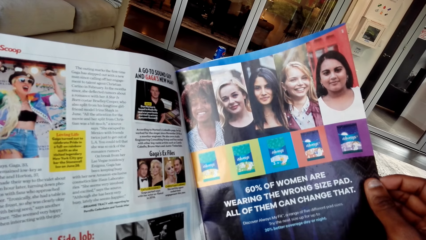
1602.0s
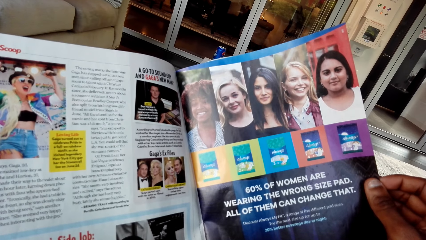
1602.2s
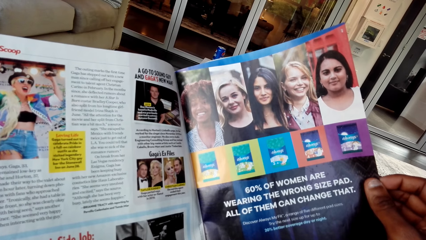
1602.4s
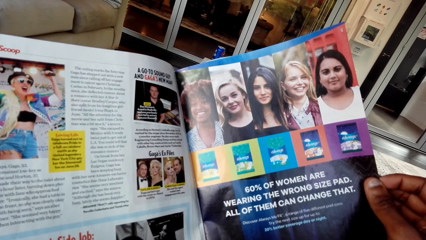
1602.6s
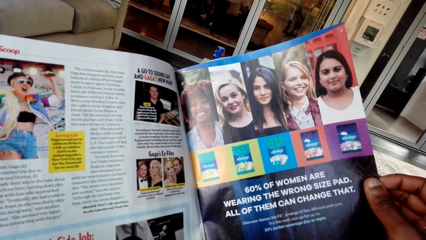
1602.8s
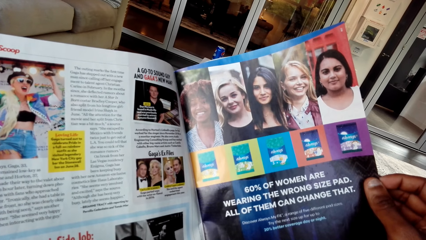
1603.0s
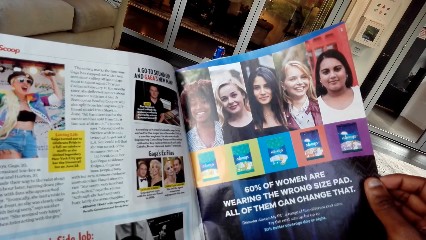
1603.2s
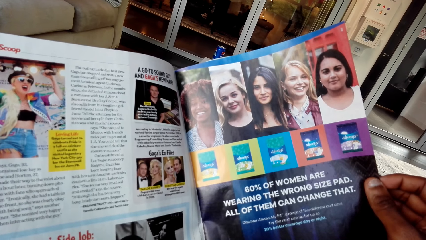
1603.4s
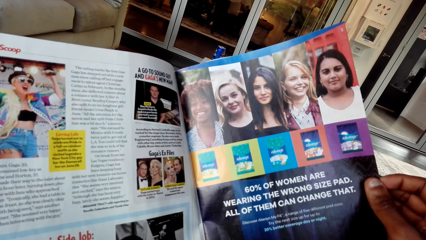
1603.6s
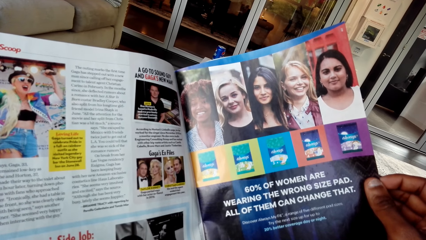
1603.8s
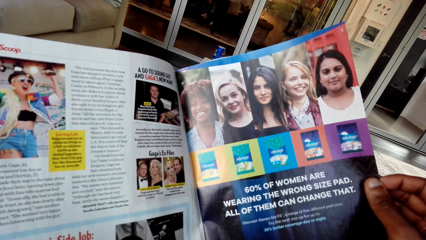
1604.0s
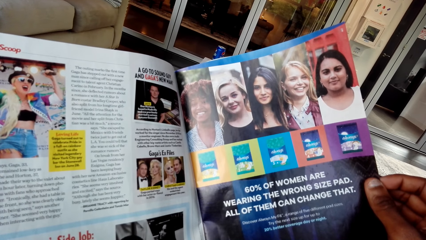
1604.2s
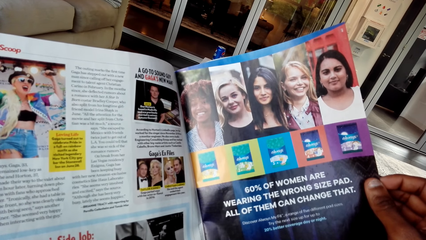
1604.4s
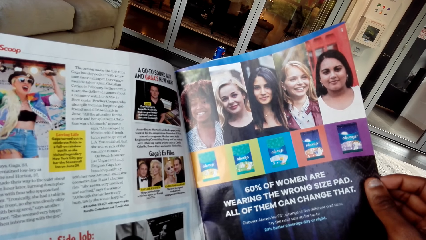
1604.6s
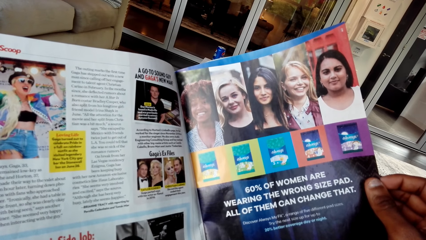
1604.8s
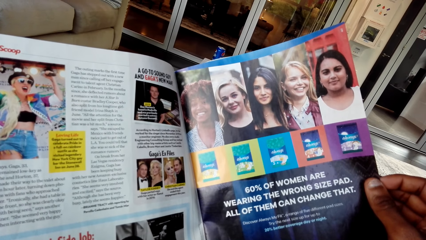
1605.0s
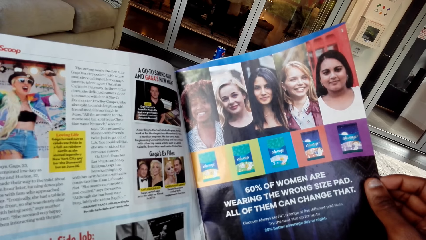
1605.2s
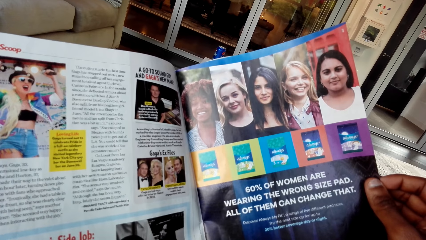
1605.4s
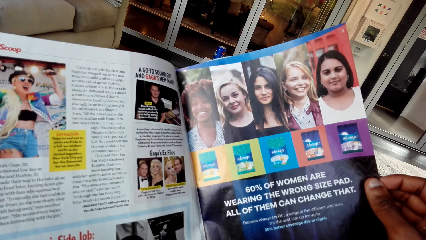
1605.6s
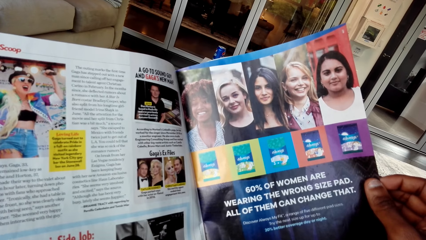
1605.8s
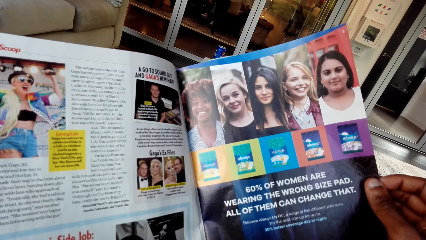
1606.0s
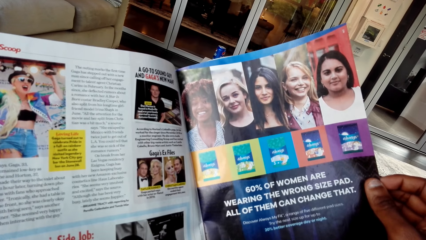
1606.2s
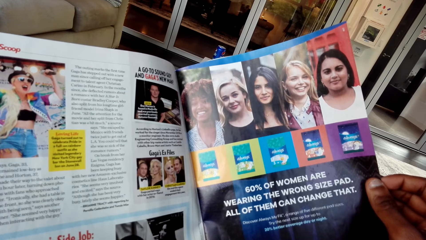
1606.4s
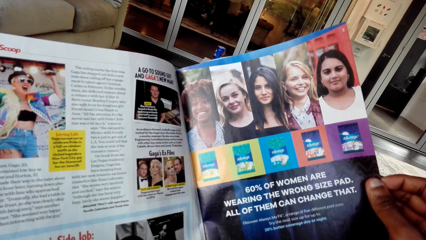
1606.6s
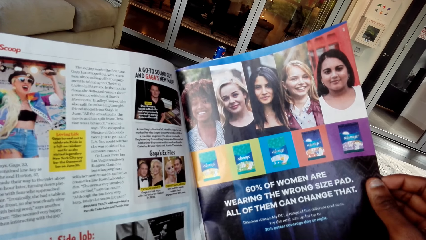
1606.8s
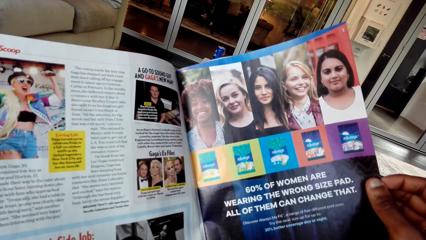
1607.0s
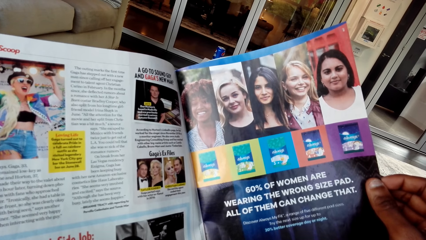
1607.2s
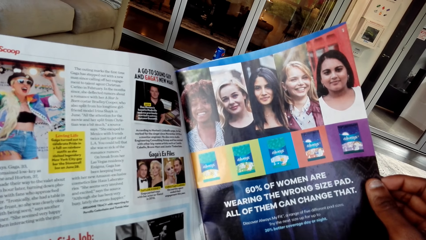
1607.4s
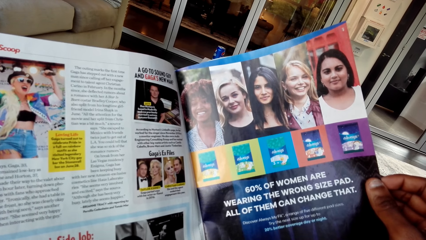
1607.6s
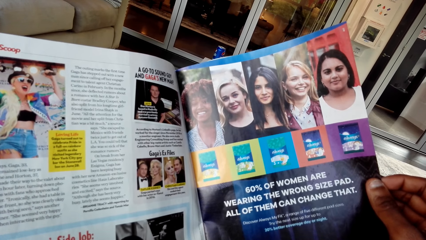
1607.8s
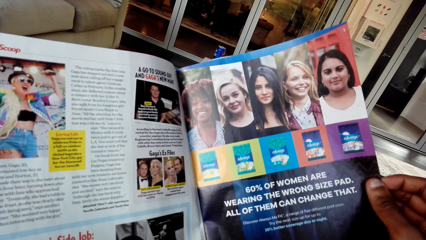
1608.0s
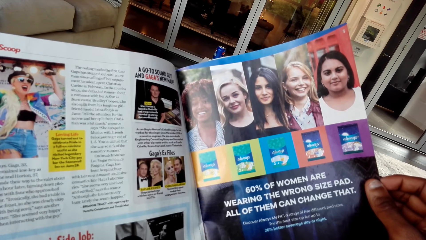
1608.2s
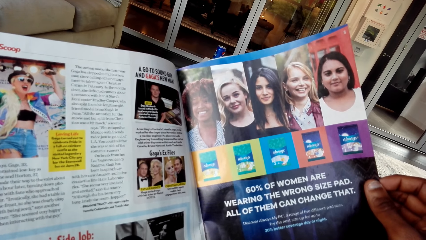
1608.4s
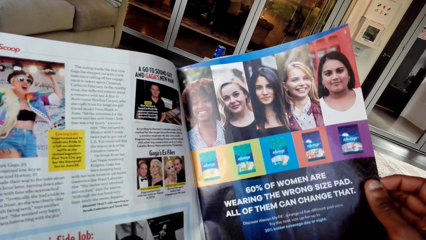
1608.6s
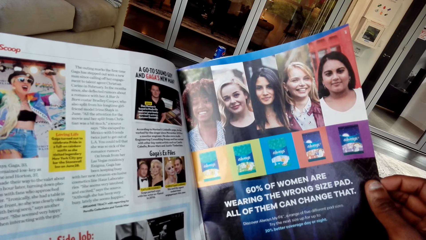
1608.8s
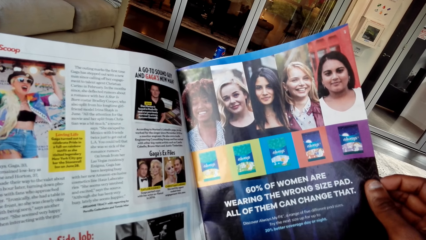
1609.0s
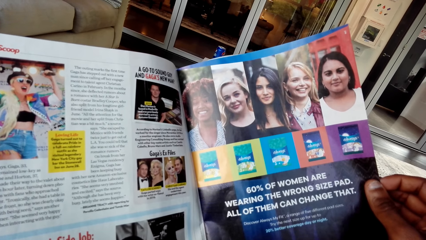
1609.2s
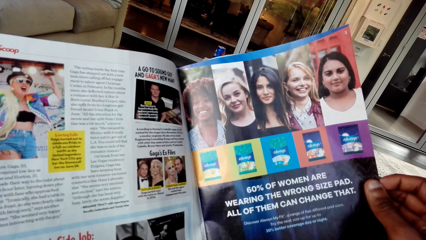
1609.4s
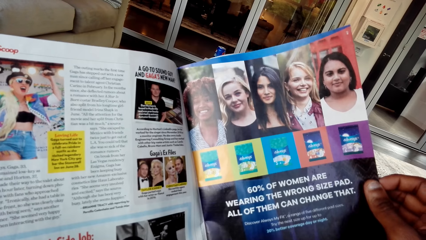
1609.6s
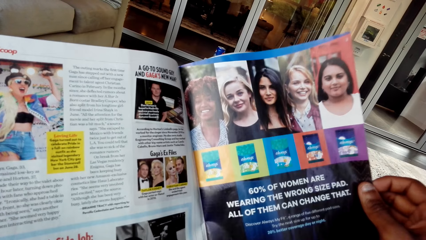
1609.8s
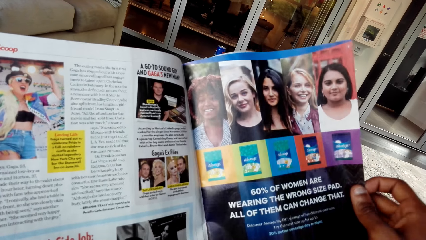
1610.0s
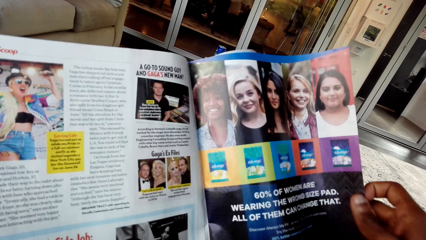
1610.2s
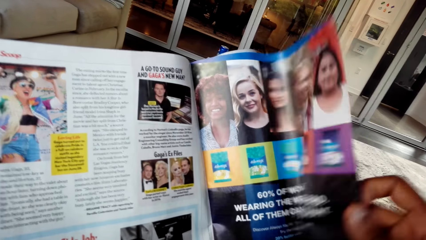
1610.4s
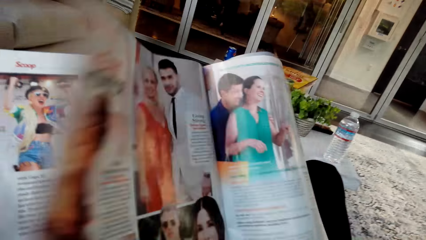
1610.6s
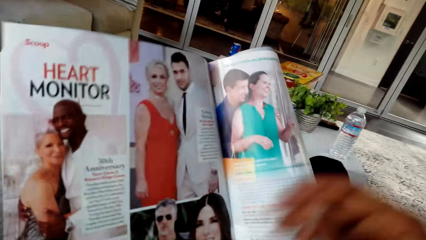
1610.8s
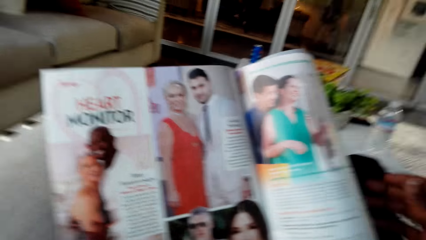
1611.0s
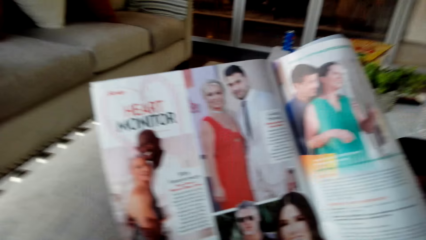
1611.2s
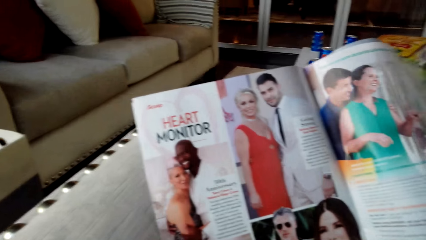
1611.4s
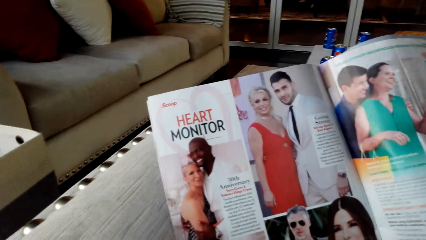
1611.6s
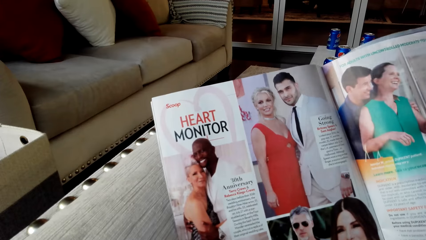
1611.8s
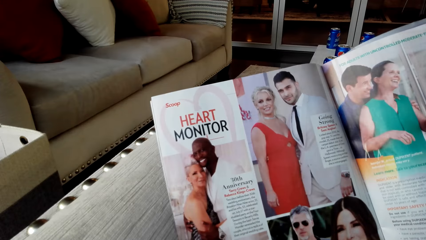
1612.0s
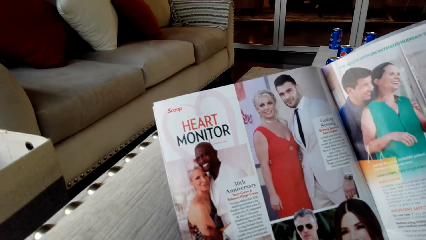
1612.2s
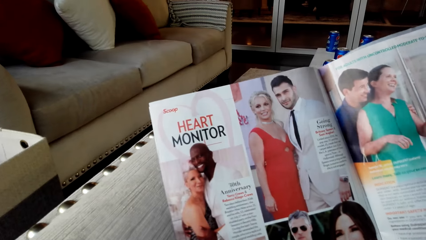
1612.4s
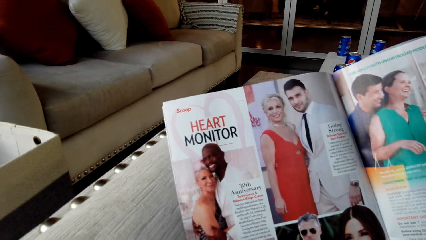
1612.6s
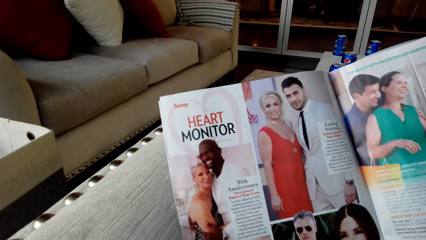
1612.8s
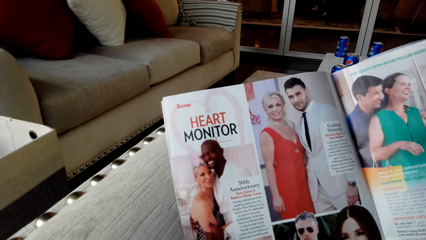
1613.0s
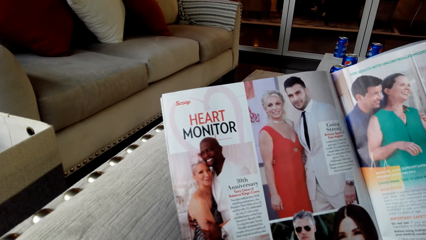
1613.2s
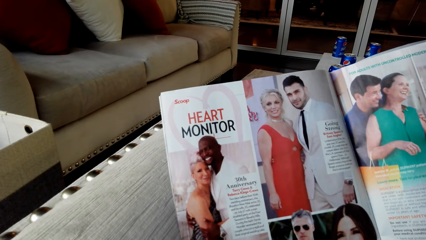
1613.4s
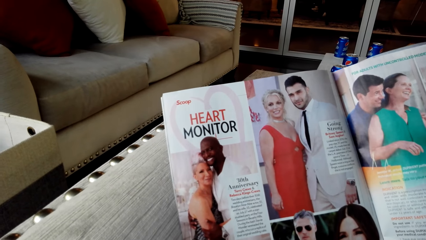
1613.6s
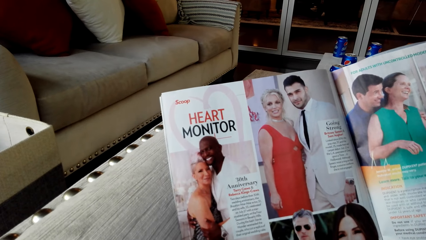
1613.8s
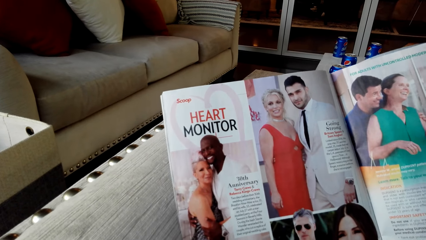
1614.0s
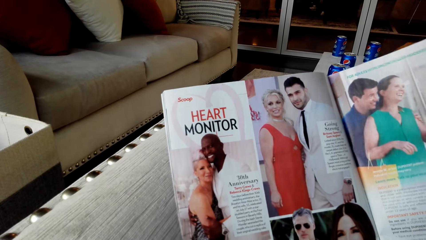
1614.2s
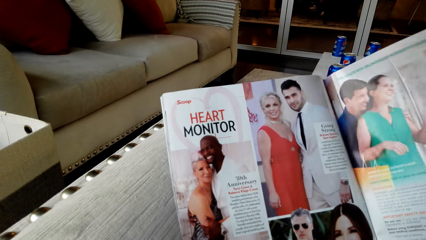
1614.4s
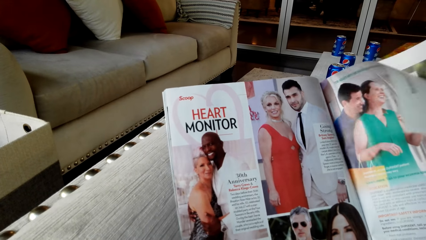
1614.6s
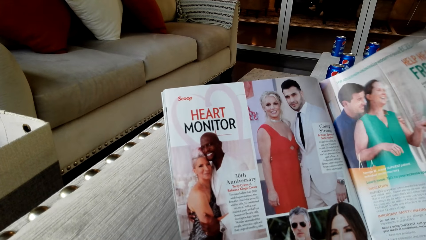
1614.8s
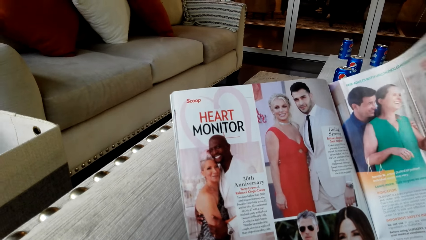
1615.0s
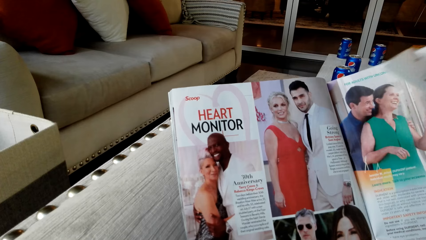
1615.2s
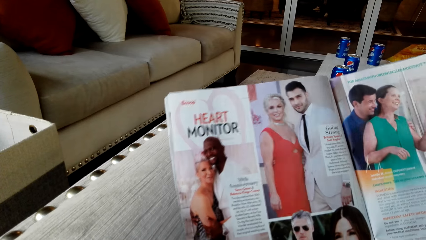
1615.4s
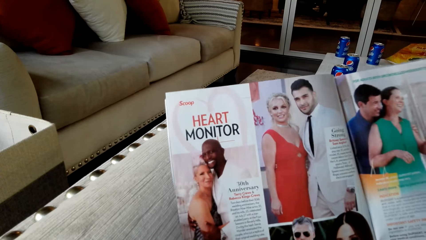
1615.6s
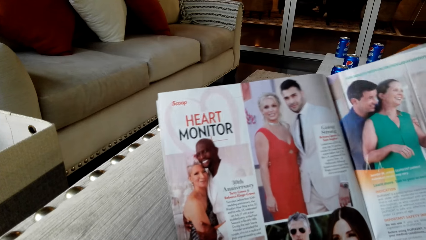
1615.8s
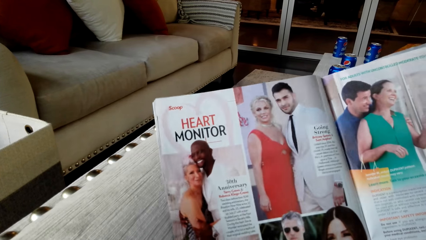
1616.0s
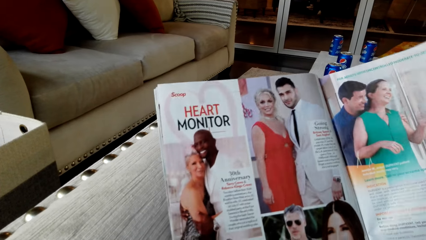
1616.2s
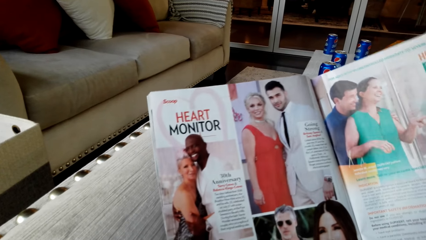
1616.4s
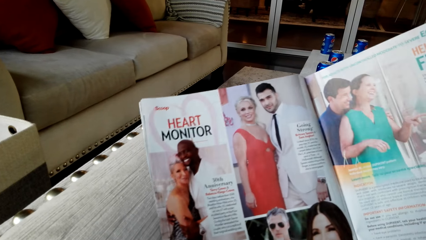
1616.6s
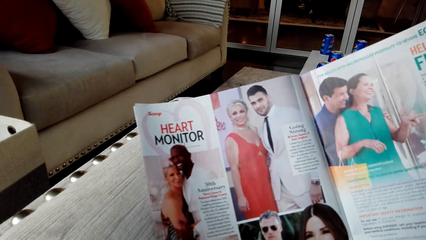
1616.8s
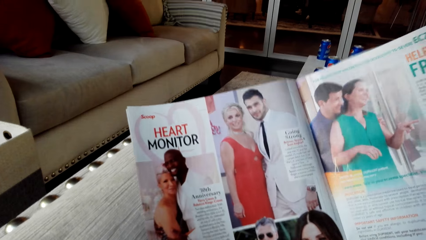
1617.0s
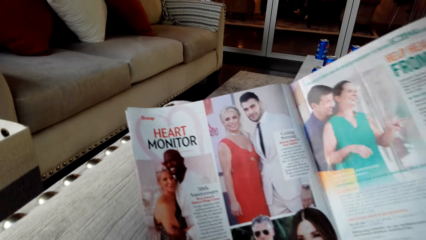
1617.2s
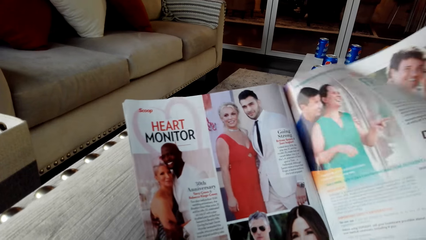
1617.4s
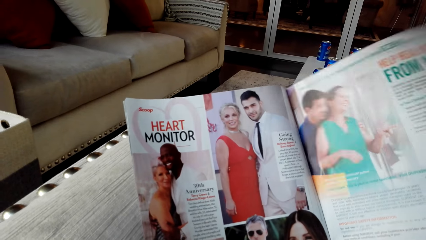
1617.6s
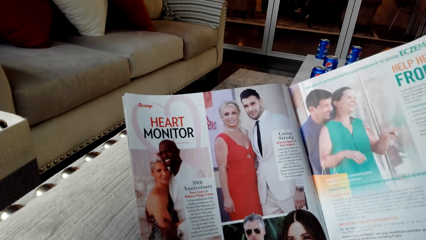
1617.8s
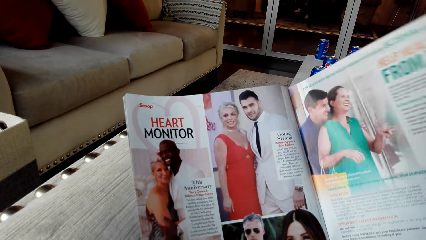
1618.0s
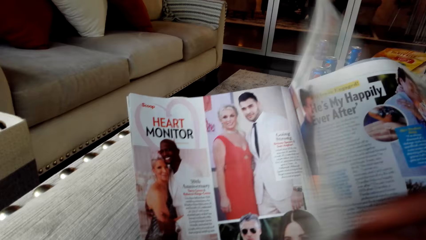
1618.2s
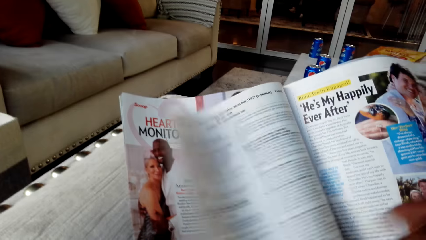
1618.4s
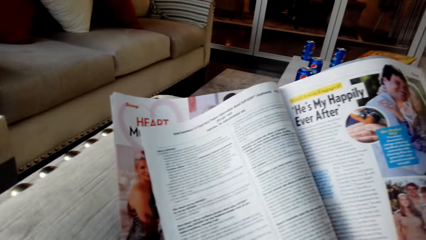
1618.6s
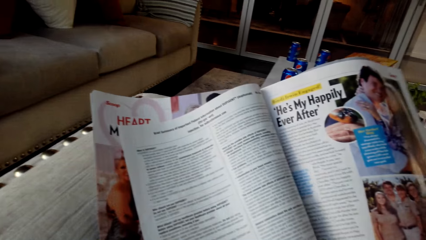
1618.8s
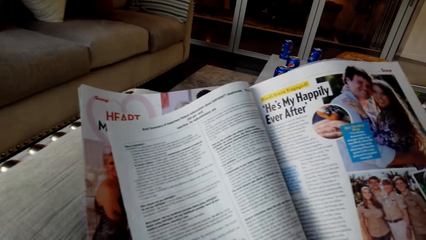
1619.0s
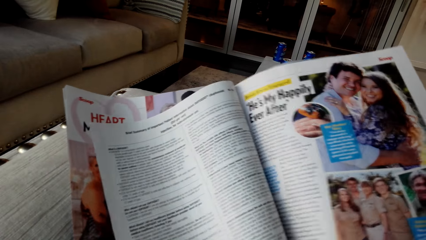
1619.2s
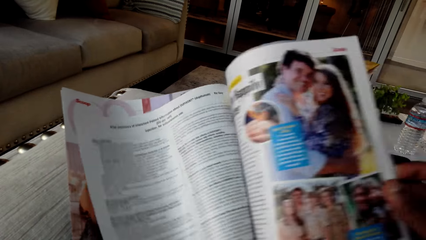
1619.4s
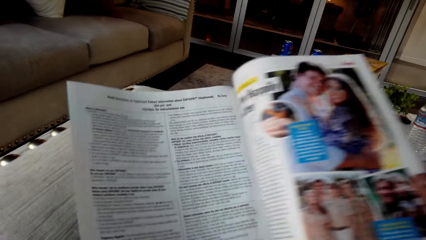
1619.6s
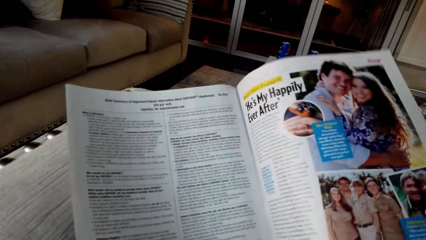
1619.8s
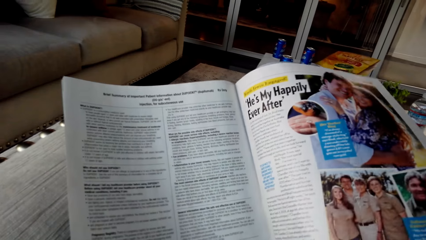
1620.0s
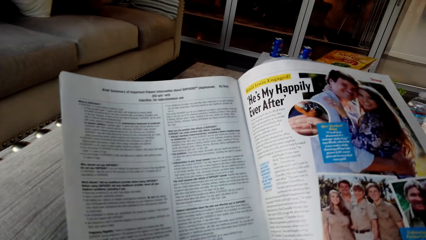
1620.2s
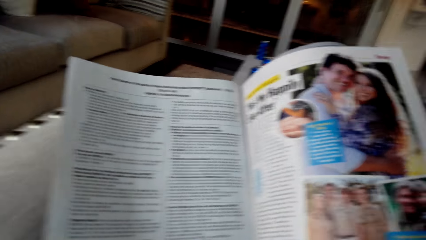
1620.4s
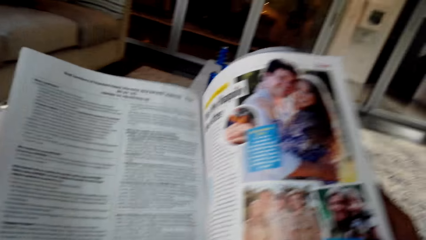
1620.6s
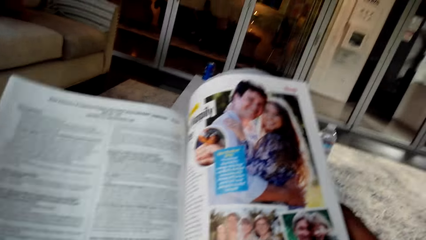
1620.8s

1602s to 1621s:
The camera wearer opens the next page. They look at the magazine. They open the next page and look at the magazine.
